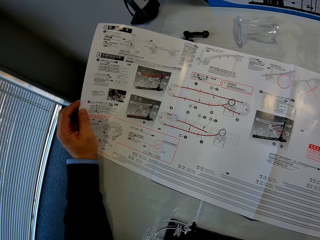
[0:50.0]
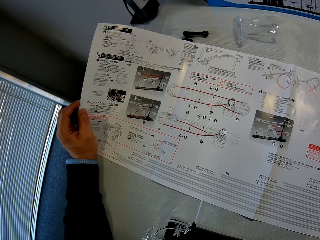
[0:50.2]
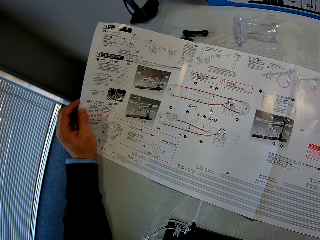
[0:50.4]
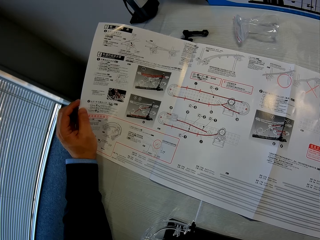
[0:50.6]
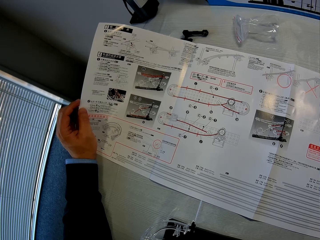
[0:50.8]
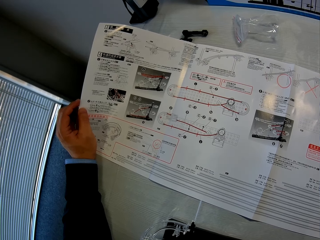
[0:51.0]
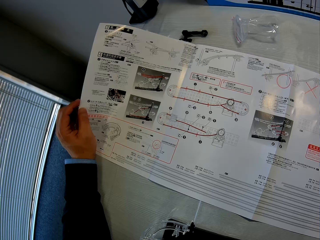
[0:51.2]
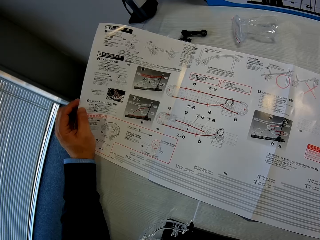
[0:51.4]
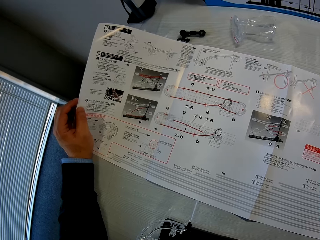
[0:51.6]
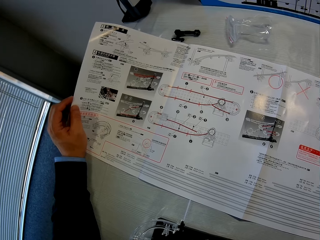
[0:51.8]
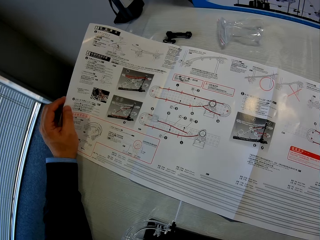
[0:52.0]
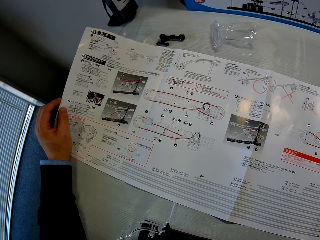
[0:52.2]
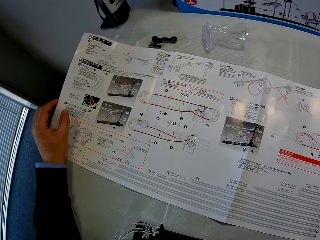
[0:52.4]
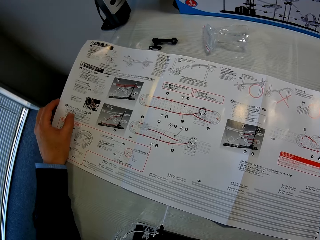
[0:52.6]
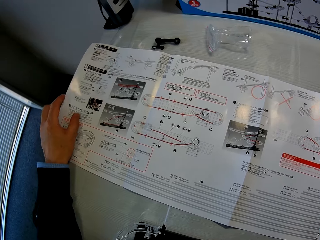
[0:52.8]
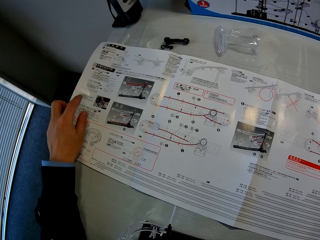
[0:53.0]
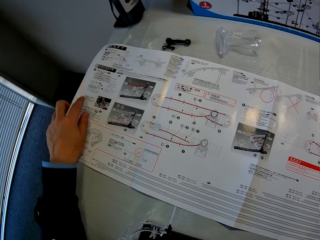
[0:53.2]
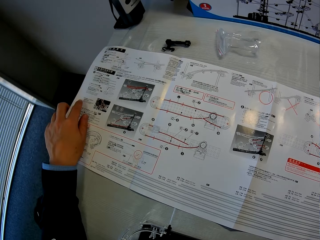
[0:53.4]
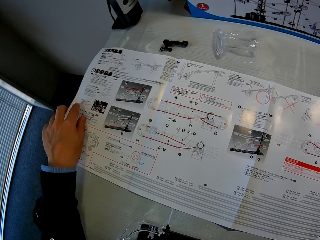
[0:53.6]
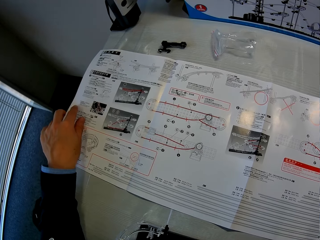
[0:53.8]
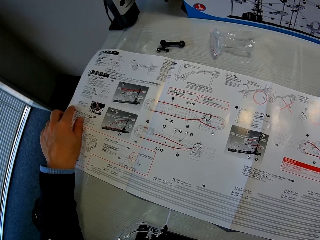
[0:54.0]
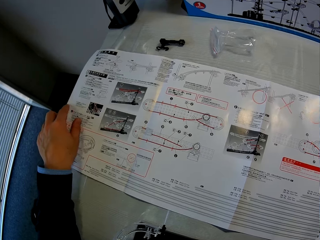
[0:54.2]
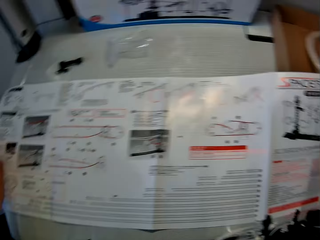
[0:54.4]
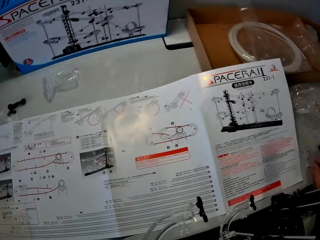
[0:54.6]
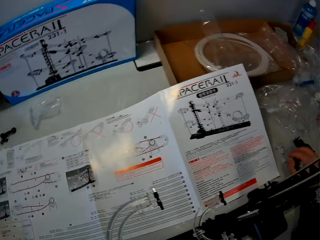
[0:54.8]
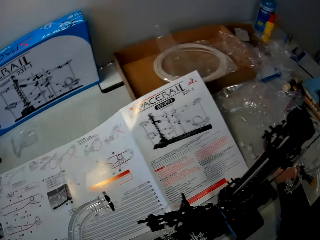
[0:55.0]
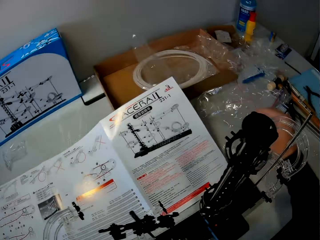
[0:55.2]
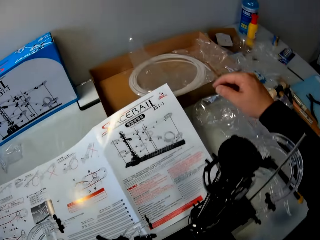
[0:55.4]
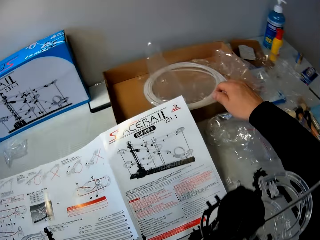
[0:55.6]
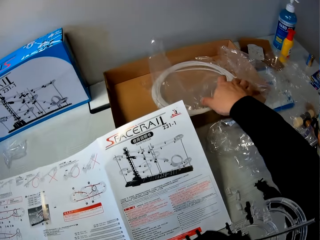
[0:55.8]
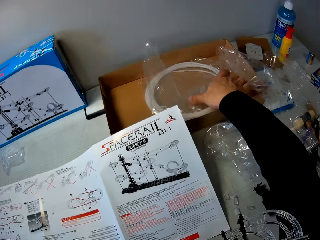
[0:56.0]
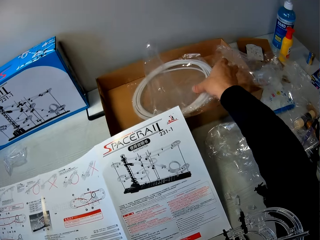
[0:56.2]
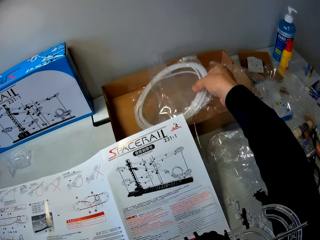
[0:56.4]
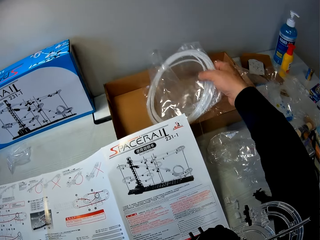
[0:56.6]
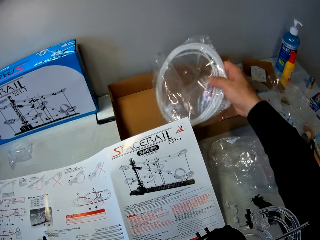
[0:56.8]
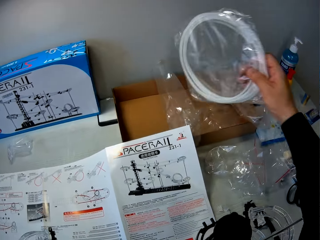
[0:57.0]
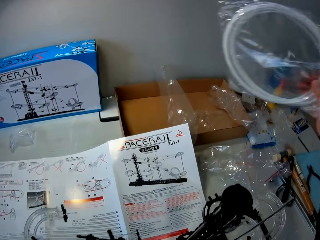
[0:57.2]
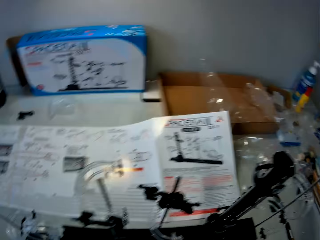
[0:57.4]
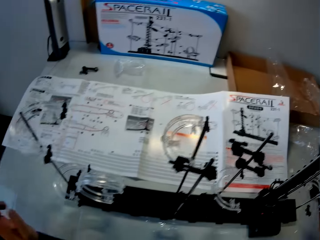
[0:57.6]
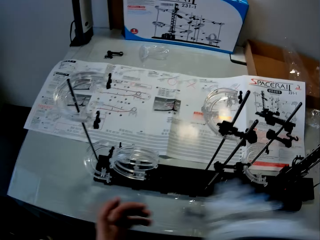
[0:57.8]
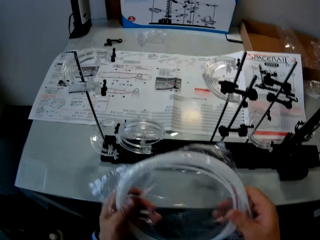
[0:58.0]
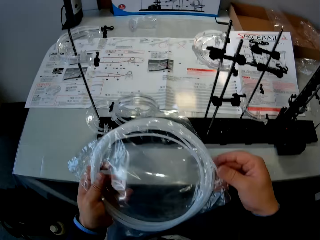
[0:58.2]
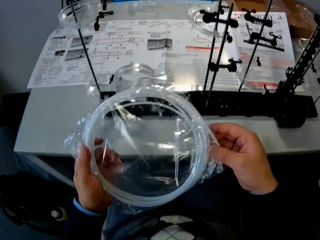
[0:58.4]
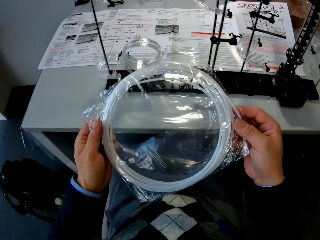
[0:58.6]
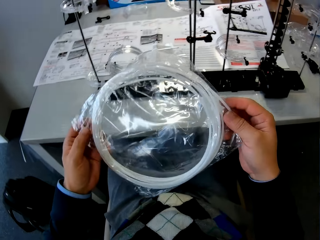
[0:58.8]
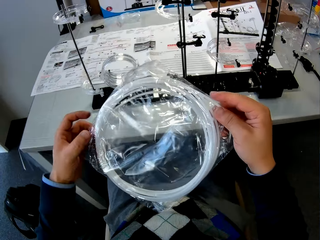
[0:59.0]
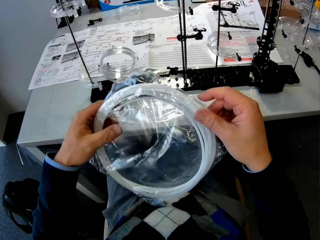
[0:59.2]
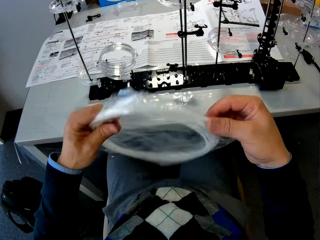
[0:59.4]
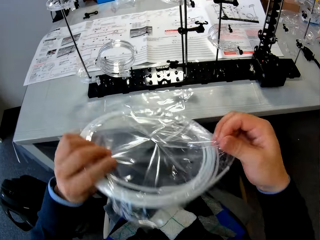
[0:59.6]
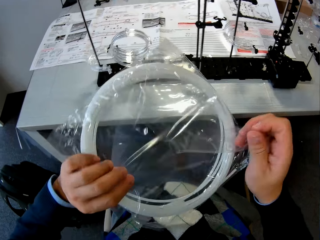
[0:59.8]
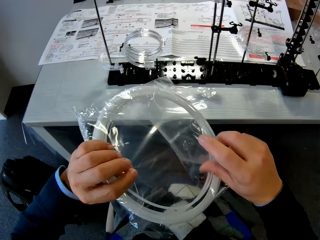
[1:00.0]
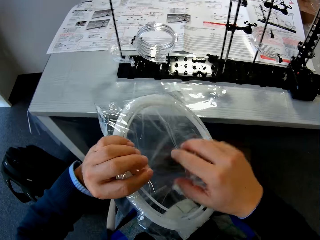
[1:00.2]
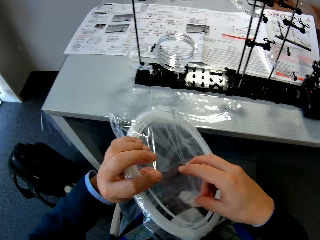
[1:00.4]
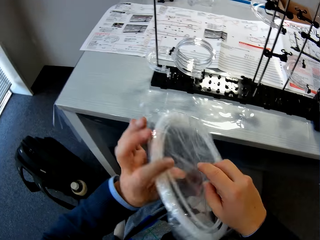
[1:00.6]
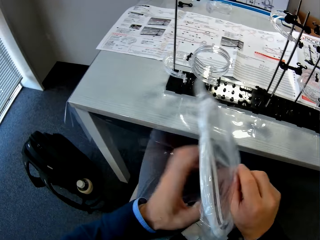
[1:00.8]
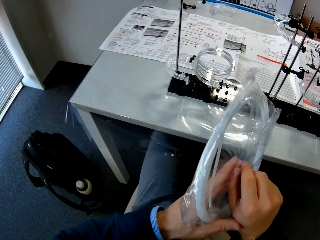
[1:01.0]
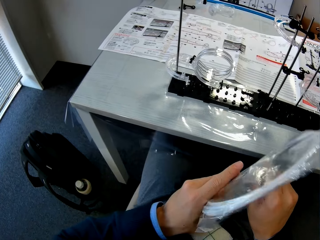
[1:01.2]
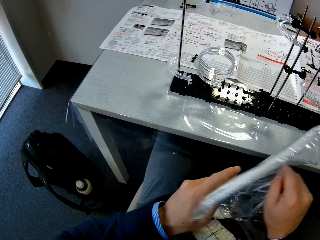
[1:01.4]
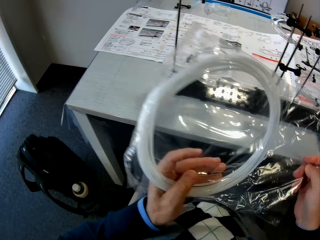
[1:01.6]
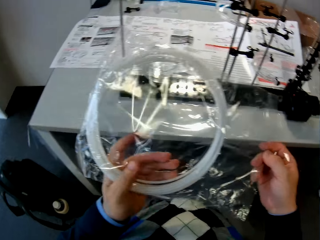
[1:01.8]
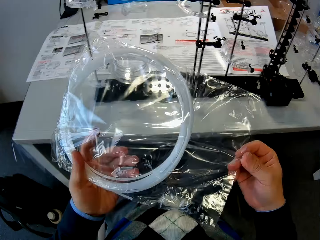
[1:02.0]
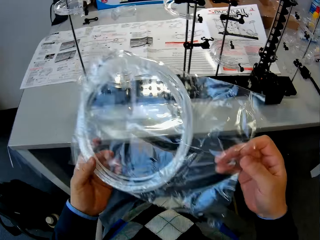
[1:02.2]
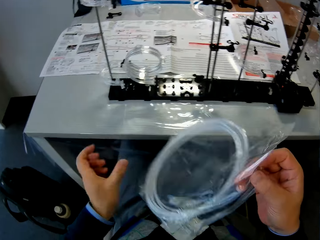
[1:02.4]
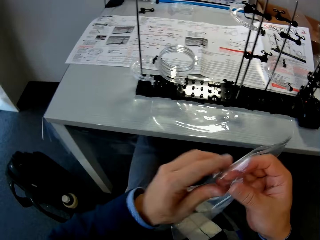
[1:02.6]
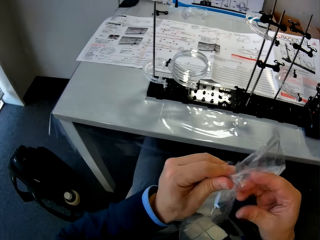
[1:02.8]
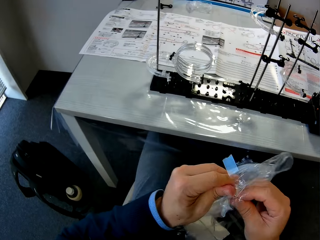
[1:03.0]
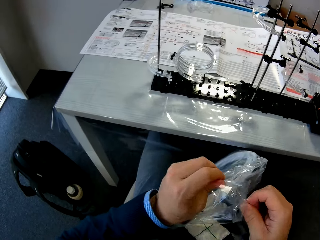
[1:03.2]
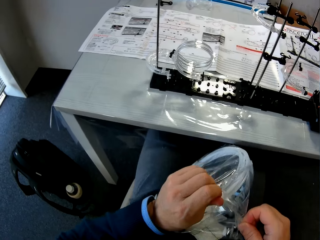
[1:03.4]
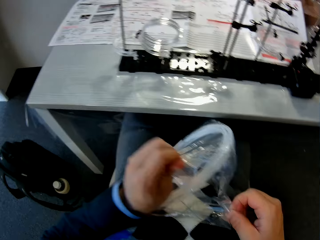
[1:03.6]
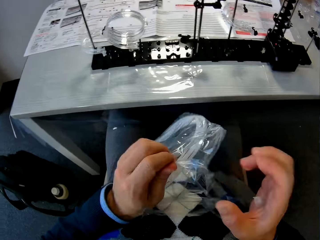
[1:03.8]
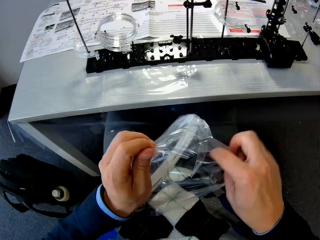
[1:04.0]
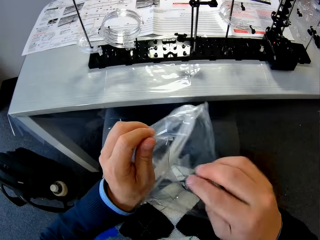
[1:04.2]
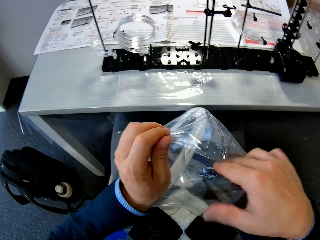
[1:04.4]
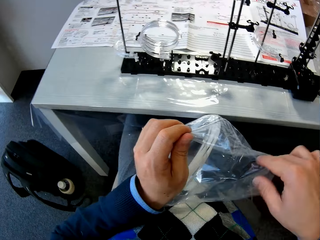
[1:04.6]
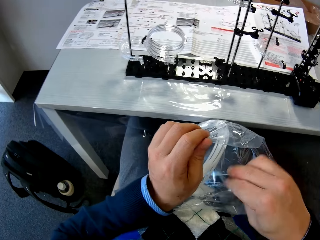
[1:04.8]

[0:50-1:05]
The camera wearer takes a rolled cable in a nylon. They pick the paper from the table. They remove the rolled cable from the nylon. They unwrap the paper.

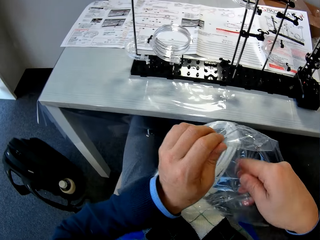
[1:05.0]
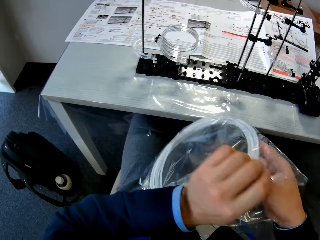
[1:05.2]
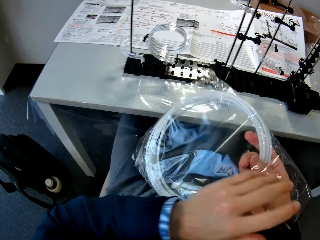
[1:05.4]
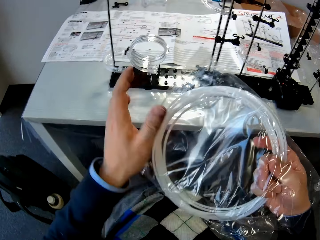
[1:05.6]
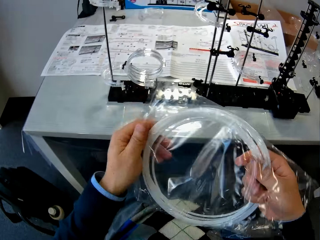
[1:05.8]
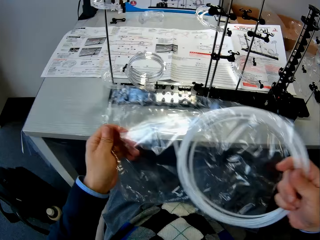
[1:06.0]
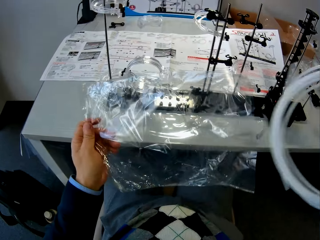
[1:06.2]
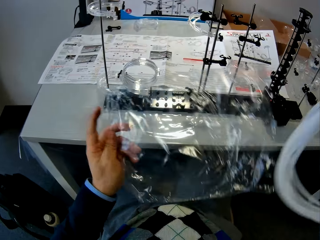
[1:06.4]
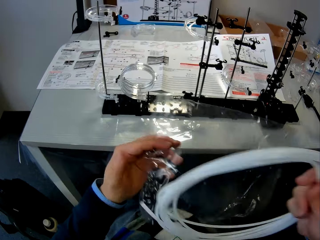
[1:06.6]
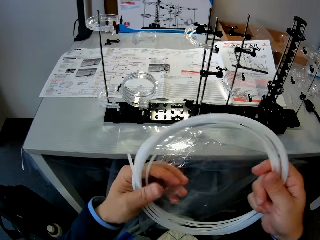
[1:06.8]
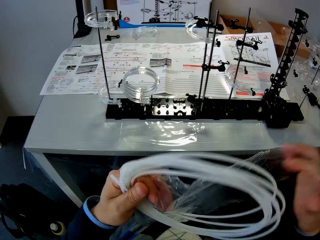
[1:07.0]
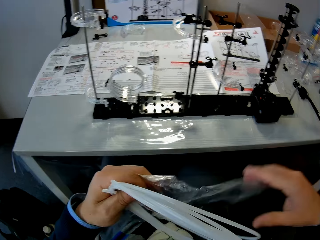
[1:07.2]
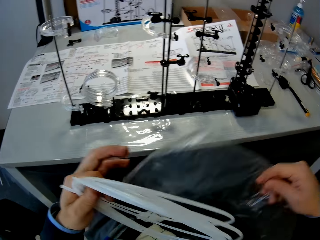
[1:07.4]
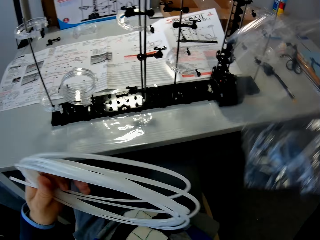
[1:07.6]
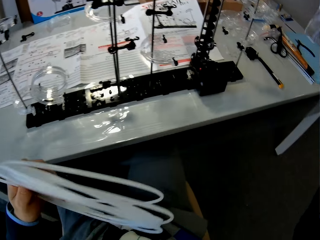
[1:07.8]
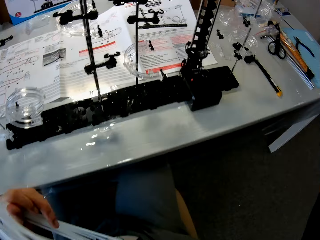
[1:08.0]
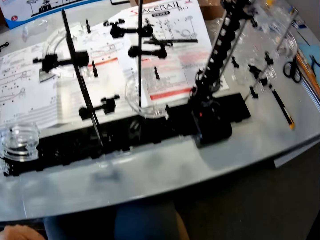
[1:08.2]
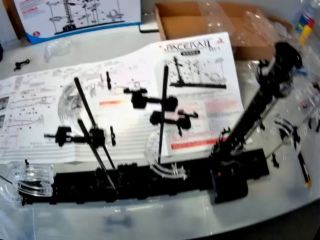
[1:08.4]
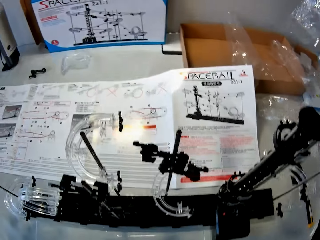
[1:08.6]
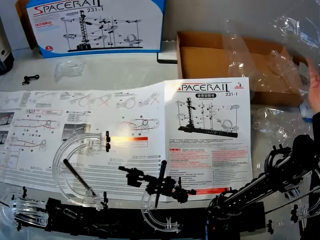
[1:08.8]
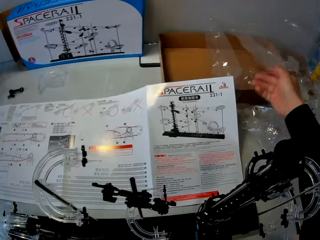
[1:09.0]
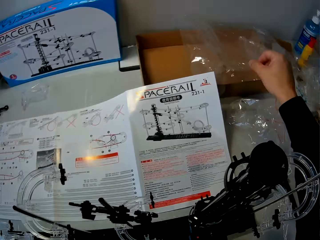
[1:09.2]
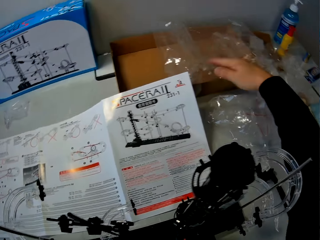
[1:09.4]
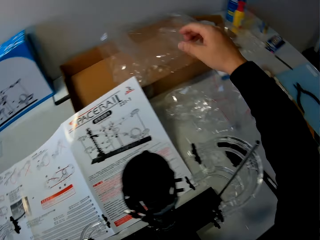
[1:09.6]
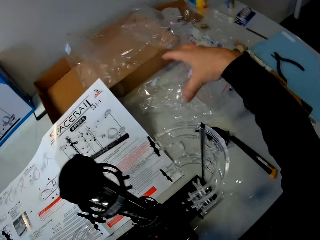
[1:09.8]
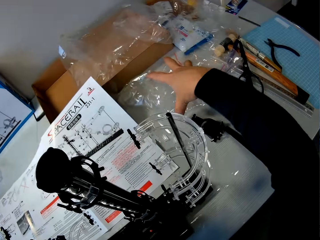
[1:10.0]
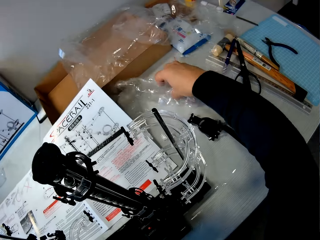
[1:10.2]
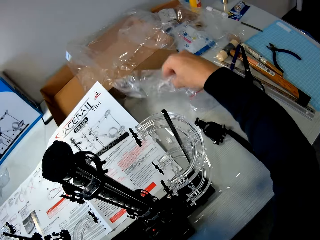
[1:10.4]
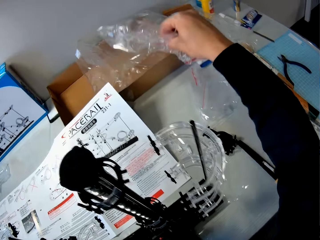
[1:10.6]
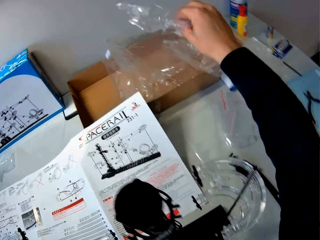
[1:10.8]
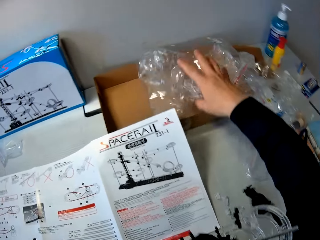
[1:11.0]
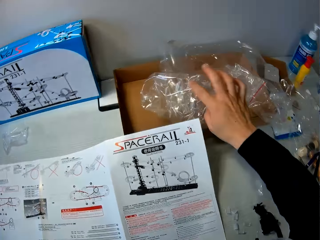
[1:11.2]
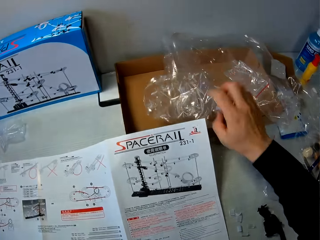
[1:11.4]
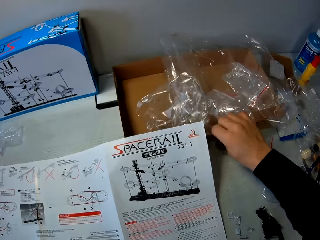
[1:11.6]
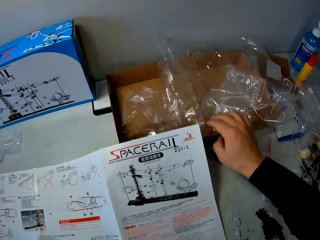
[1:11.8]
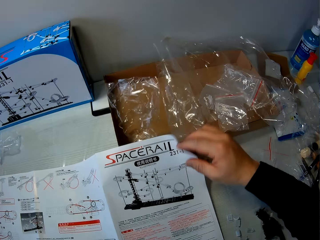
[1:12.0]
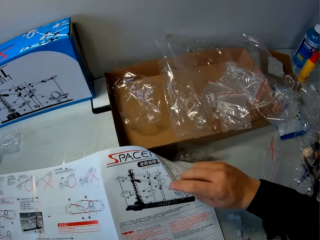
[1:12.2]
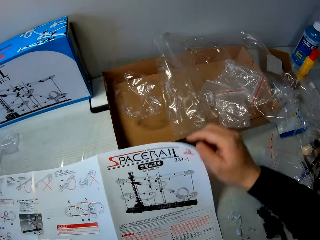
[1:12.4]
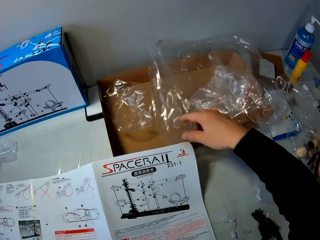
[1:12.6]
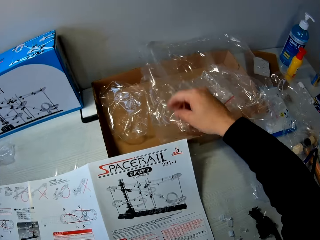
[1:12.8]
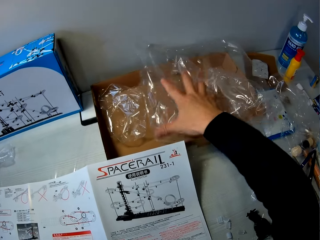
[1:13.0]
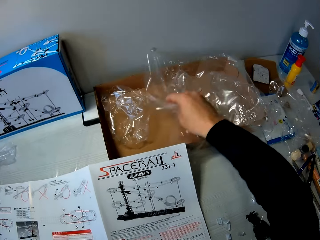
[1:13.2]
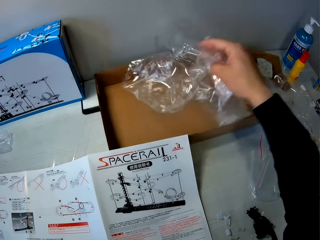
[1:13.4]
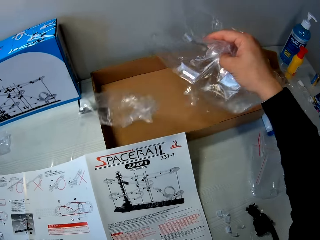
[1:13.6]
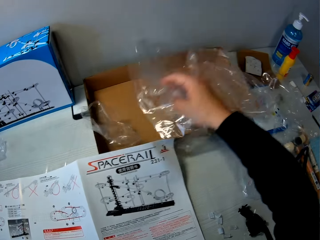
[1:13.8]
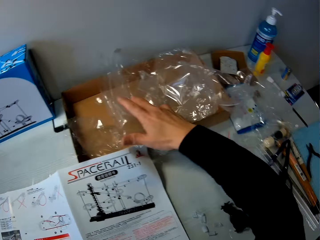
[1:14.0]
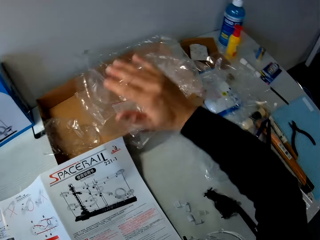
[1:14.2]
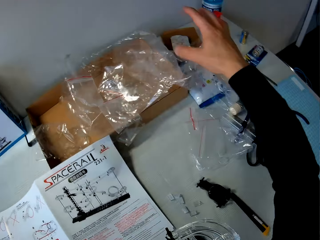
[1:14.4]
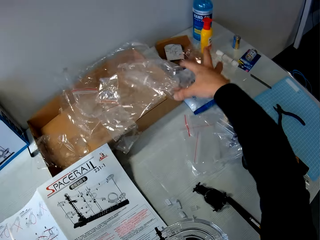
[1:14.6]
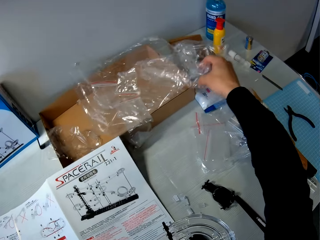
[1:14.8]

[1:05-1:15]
The camera wearer picks a plastic pipe from the paper. They drop the paper on the table. They put the nylon in a carton. They put the papers together.
